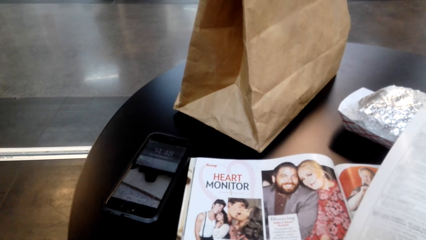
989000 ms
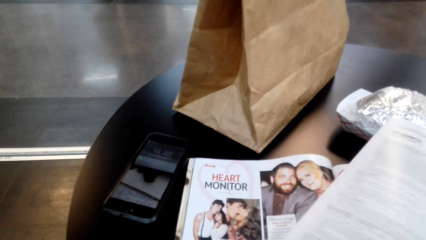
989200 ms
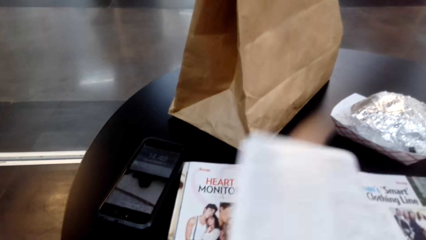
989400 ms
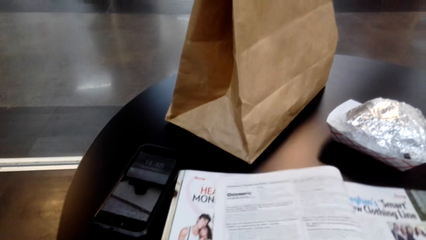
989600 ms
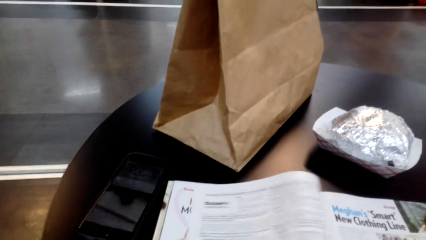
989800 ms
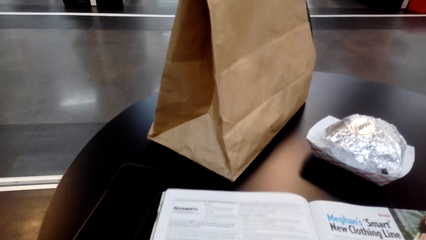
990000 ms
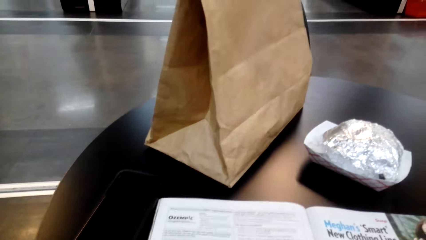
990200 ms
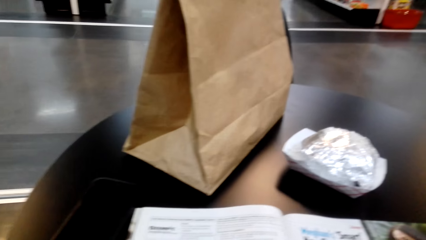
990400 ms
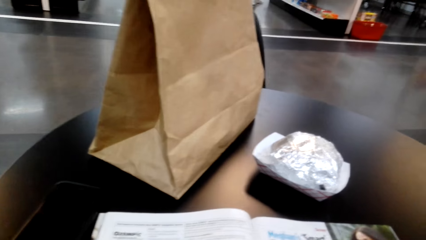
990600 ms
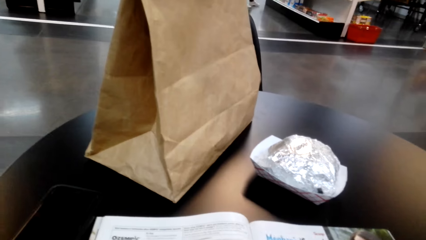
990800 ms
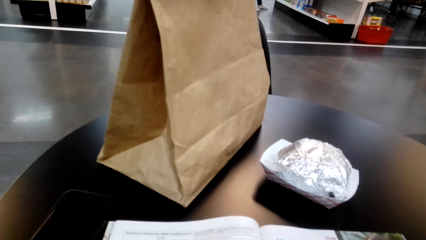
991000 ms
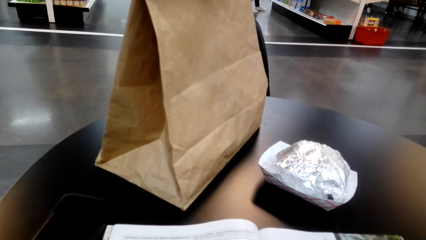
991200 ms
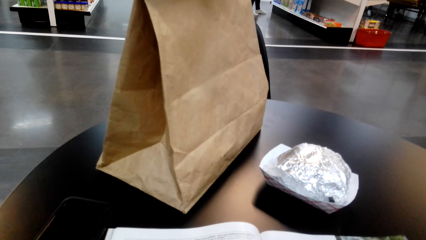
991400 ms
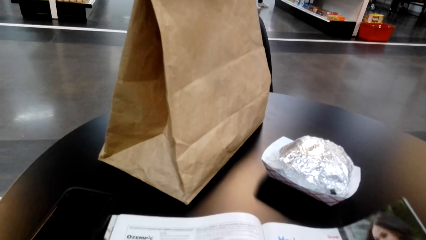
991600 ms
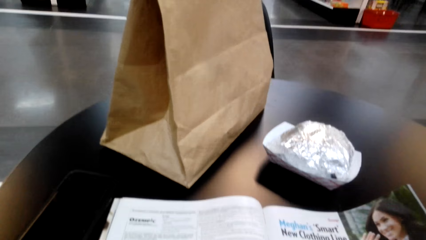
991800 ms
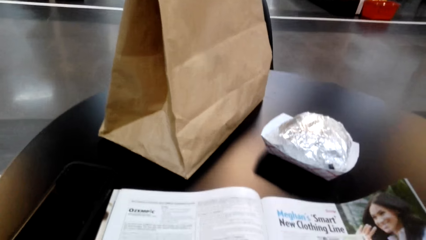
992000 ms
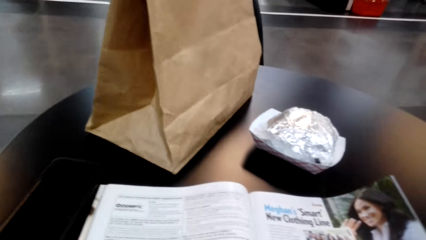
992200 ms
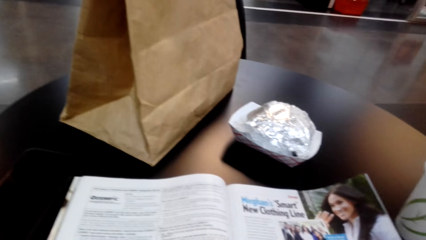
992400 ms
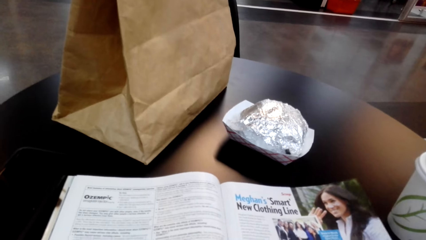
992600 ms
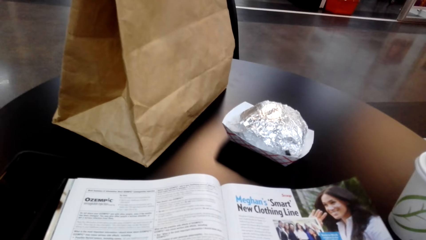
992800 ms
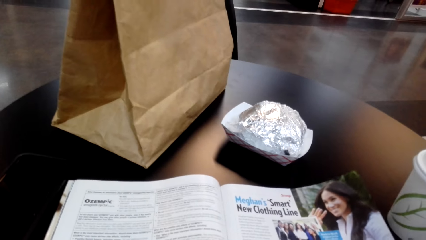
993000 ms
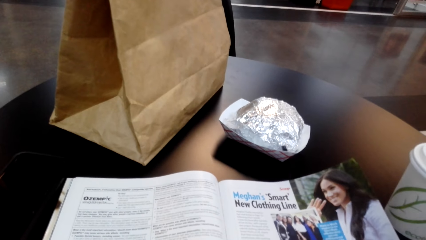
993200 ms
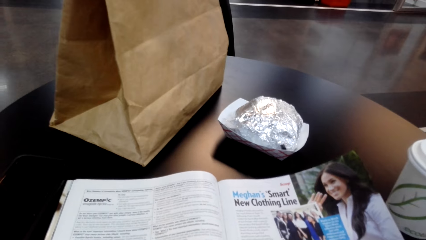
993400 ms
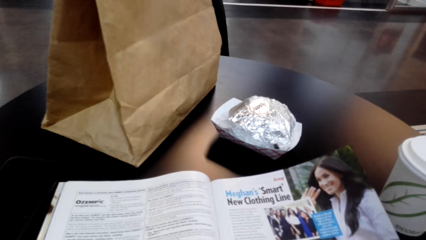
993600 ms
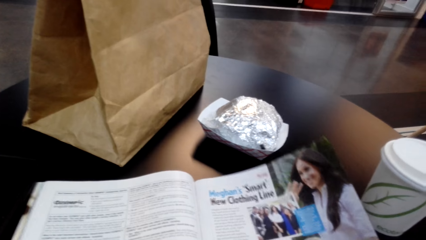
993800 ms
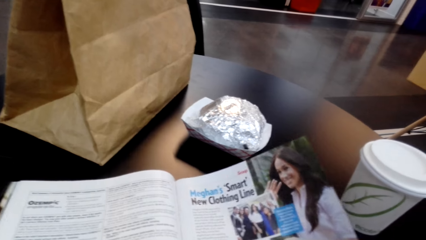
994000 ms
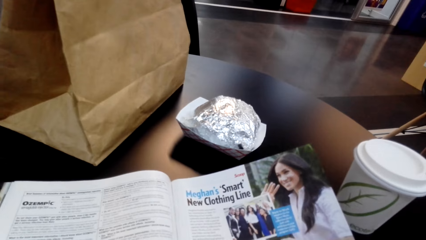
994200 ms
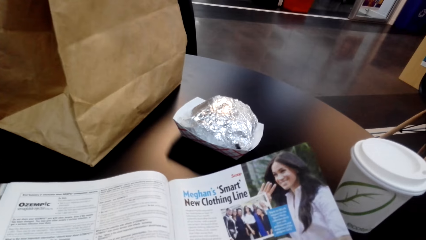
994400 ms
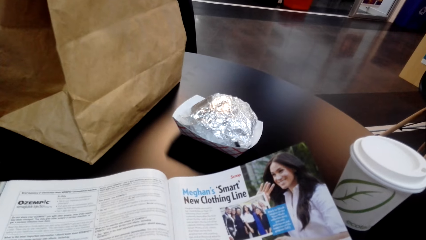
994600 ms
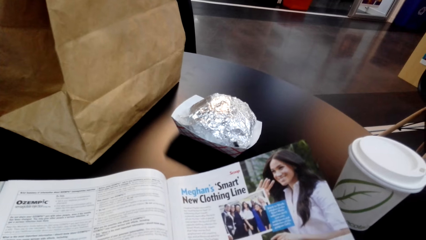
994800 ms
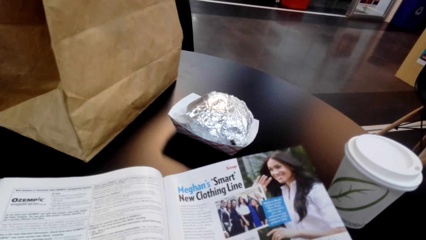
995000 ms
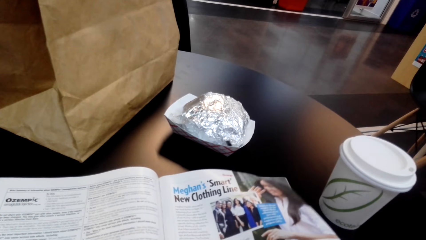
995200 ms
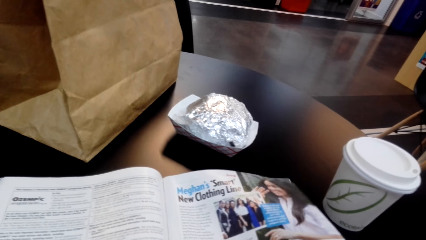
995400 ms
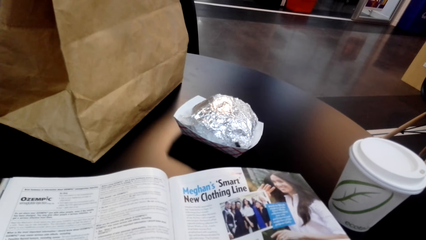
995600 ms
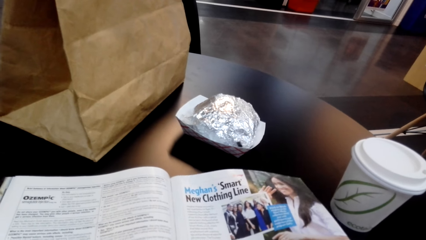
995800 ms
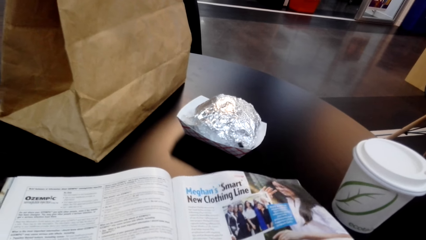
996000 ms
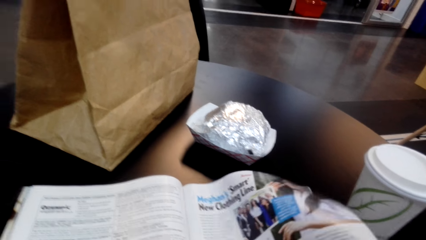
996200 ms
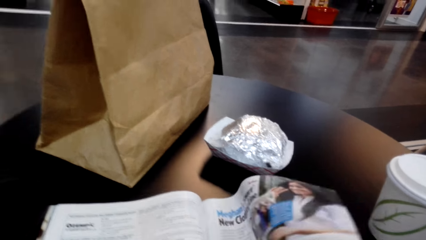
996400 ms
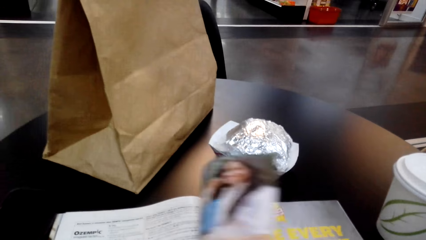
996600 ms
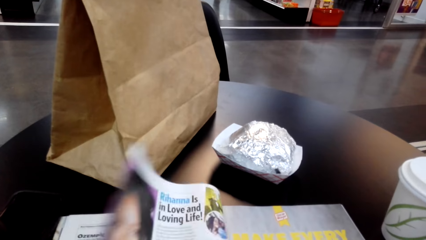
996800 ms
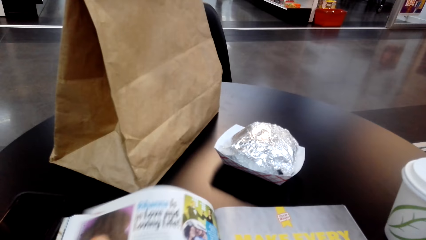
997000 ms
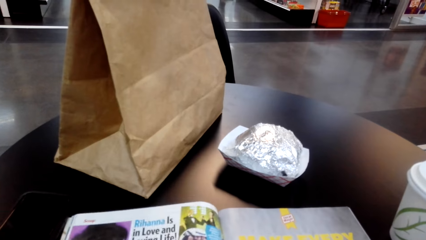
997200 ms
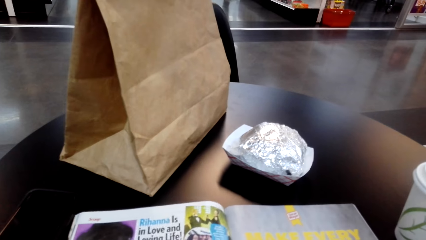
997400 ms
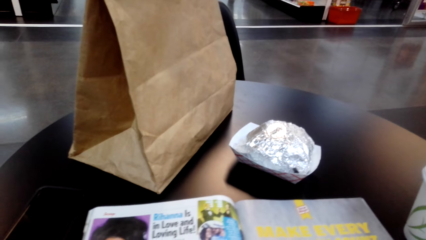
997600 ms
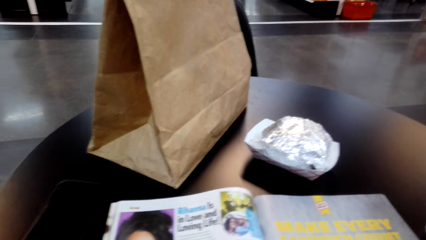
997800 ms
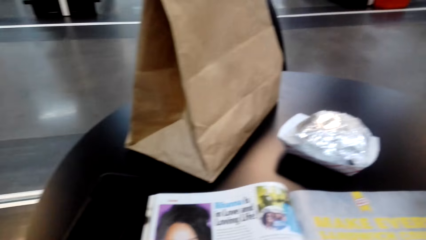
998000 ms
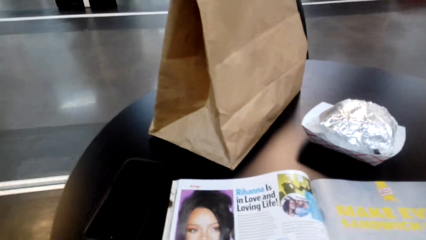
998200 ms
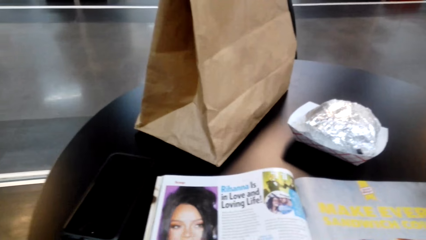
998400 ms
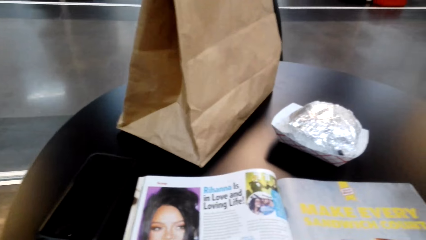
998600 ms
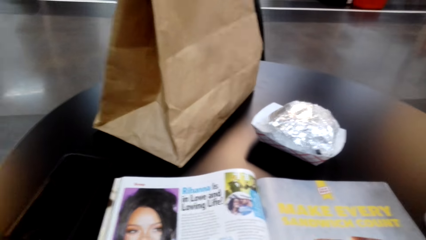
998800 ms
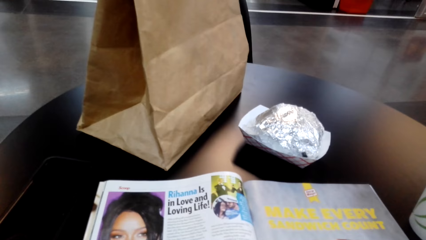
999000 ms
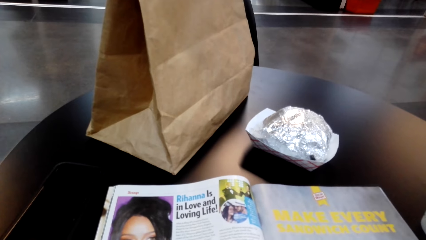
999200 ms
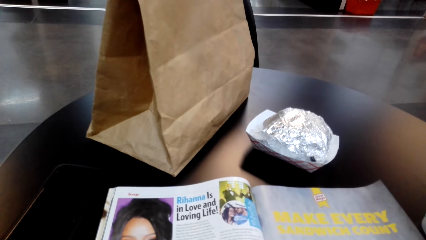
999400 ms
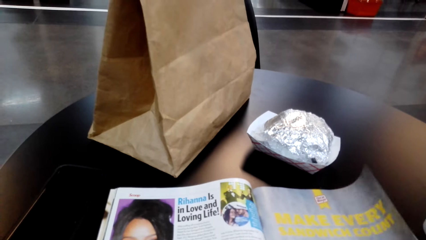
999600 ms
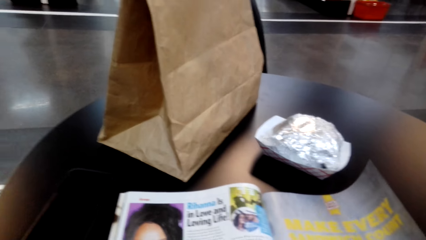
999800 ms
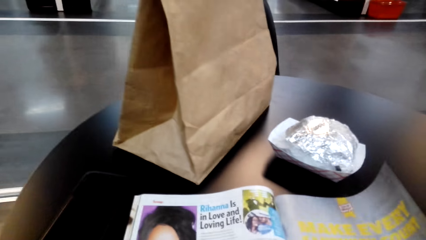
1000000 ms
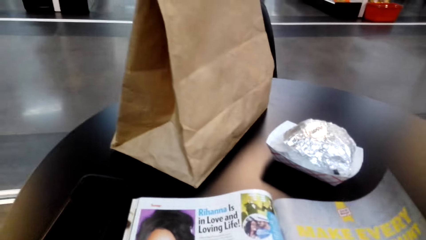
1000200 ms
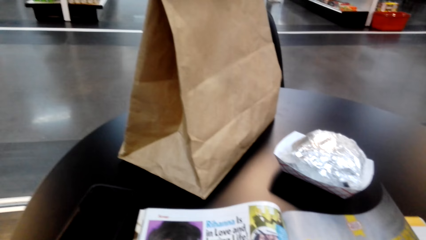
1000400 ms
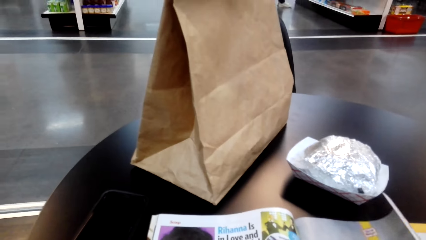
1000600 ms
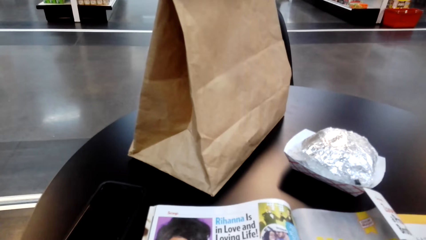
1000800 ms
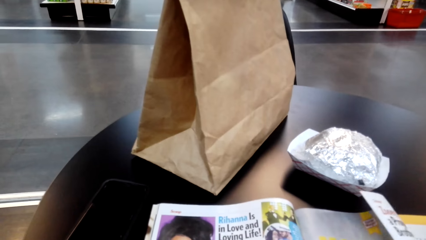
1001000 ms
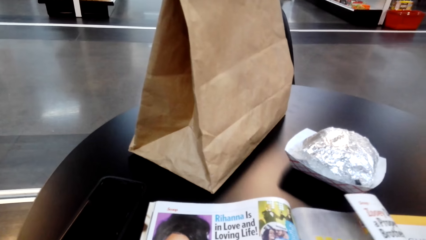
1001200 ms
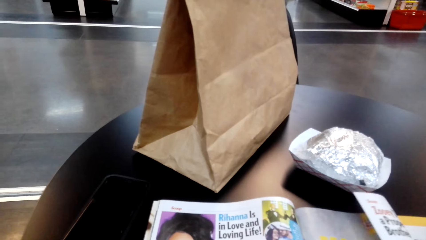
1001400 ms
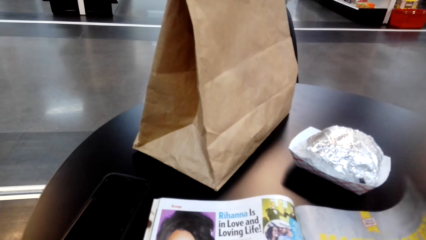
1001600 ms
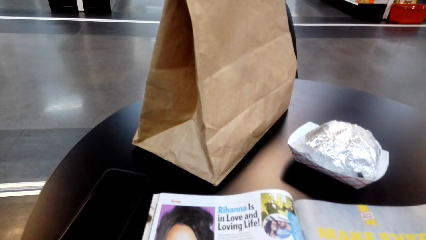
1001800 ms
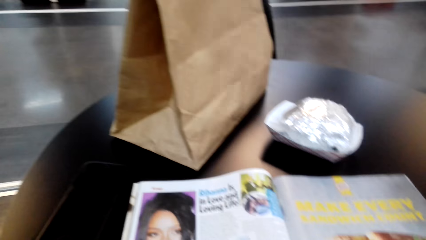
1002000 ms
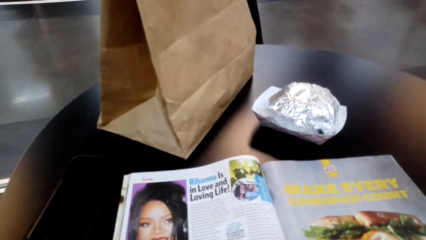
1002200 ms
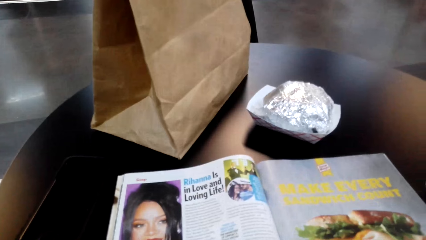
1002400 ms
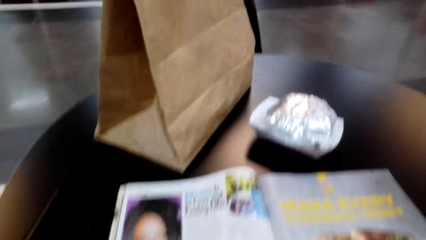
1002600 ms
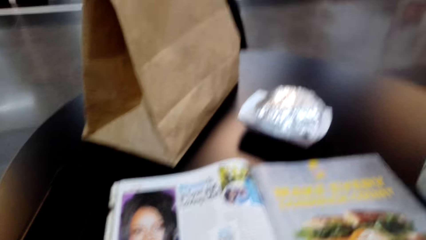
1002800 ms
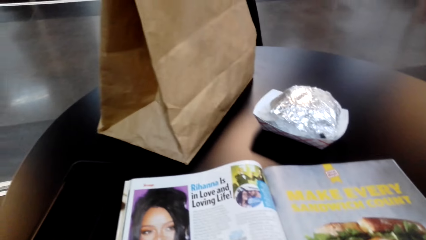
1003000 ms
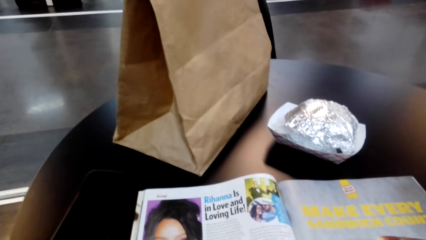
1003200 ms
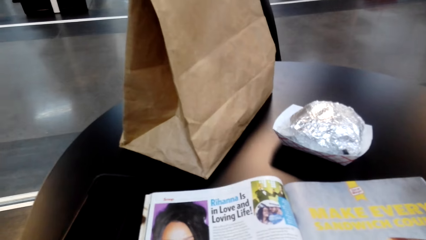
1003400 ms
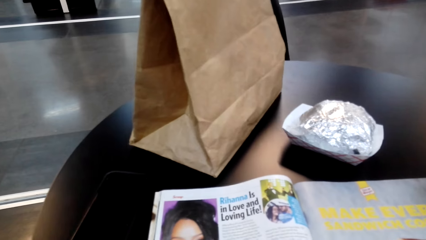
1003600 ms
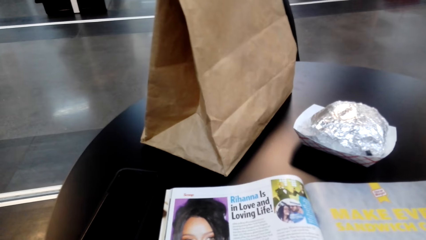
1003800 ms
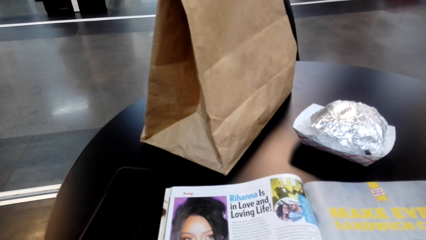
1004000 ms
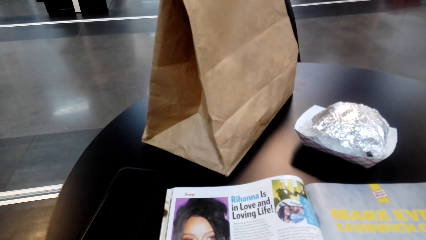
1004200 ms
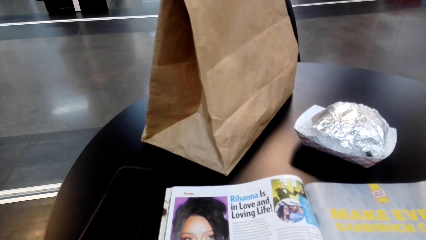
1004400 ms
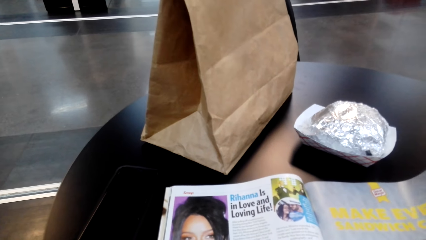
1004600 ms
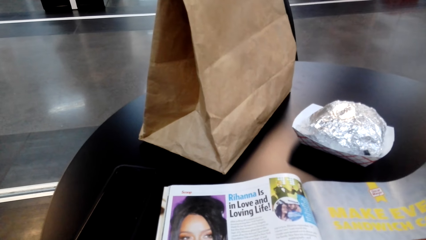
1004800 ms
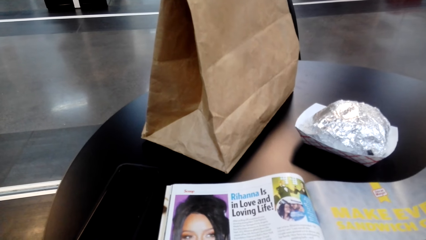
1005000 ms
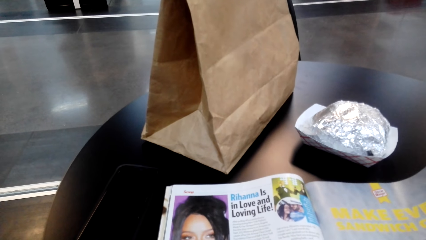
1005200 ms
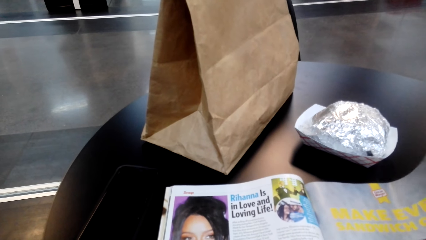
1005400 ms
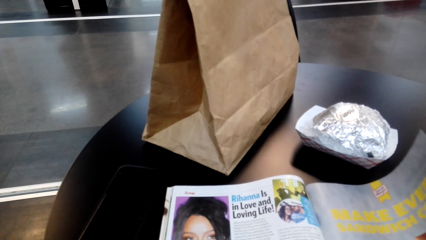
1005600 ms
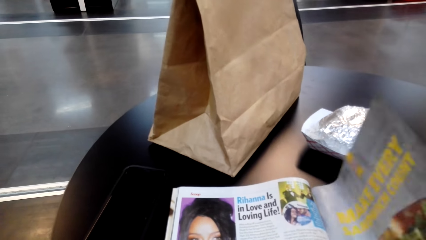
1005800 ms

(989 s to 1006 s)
The camera wearer turns a page of a magazine. They read the magazine. They turn a page of the magazine. They read the magazine.
